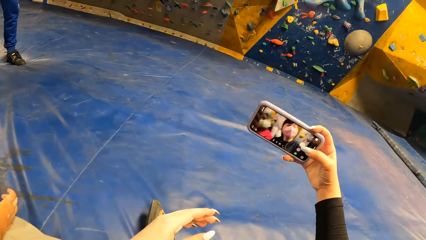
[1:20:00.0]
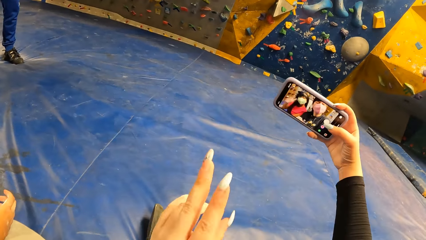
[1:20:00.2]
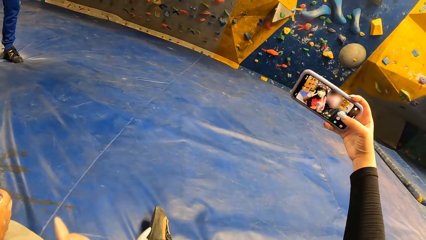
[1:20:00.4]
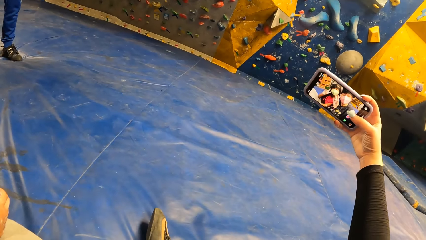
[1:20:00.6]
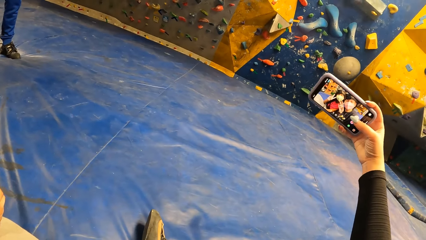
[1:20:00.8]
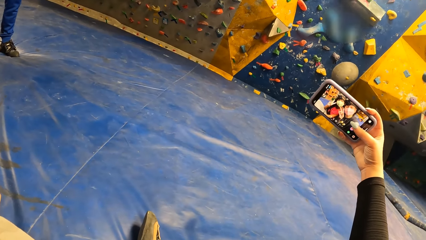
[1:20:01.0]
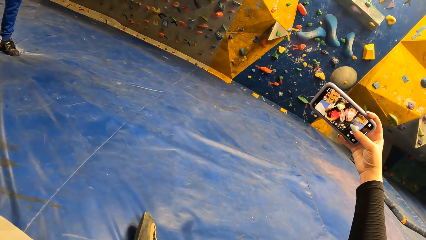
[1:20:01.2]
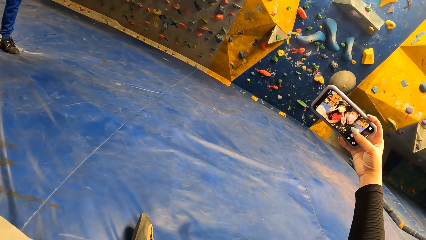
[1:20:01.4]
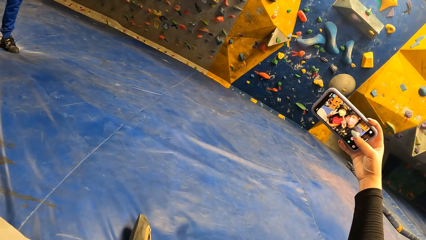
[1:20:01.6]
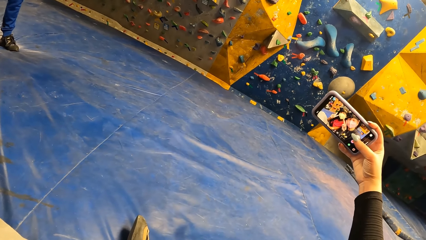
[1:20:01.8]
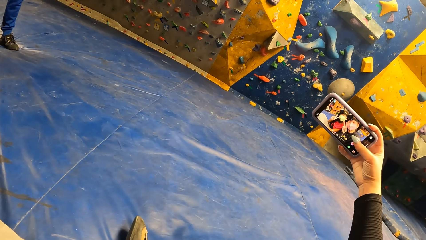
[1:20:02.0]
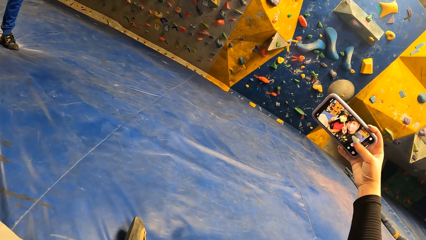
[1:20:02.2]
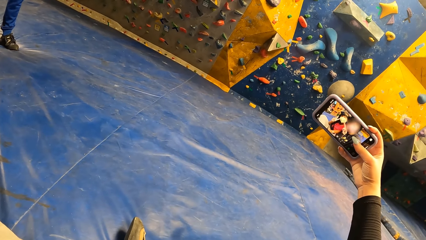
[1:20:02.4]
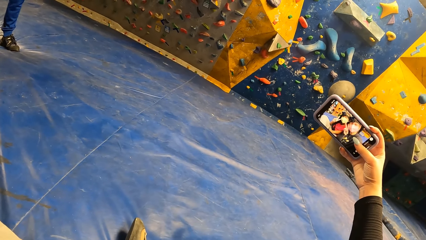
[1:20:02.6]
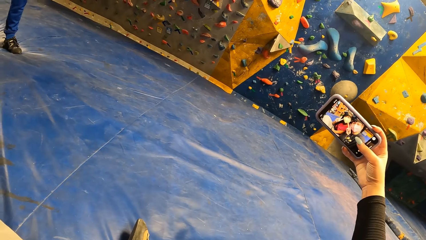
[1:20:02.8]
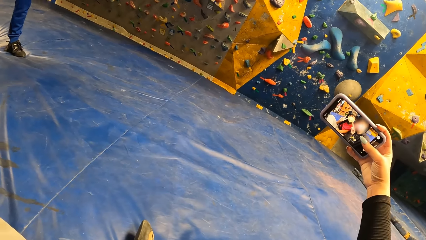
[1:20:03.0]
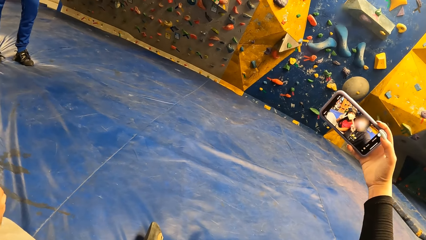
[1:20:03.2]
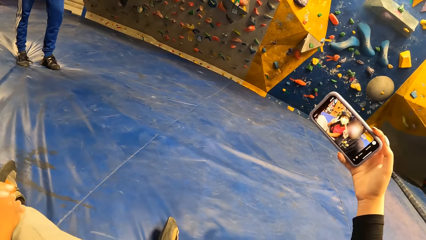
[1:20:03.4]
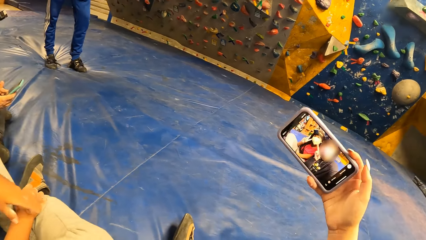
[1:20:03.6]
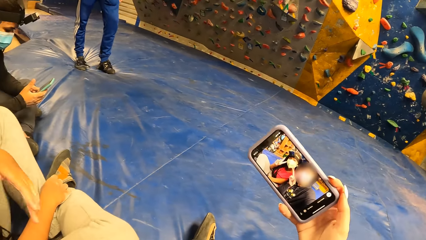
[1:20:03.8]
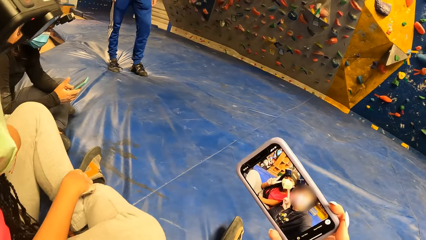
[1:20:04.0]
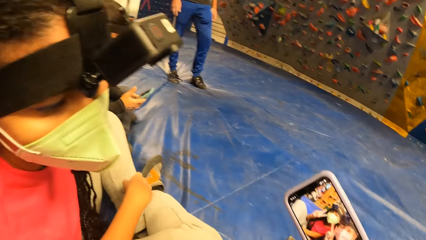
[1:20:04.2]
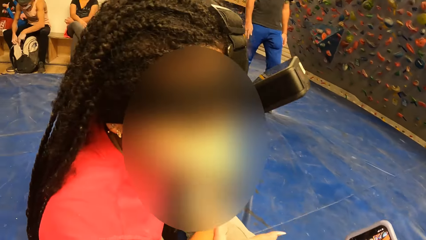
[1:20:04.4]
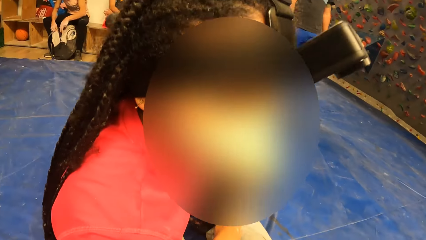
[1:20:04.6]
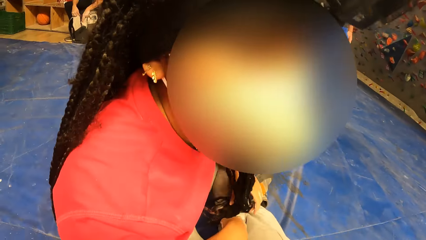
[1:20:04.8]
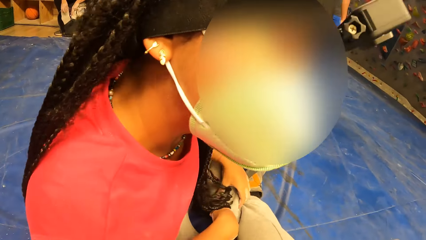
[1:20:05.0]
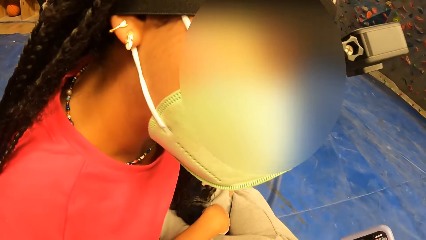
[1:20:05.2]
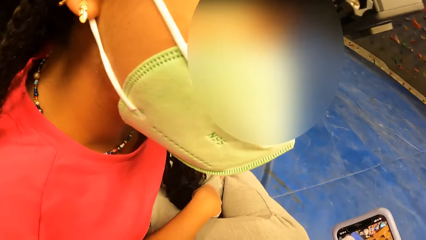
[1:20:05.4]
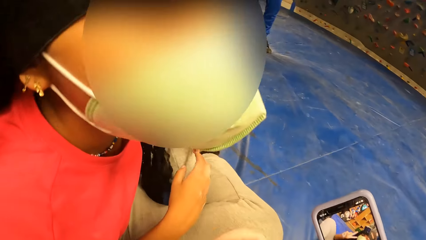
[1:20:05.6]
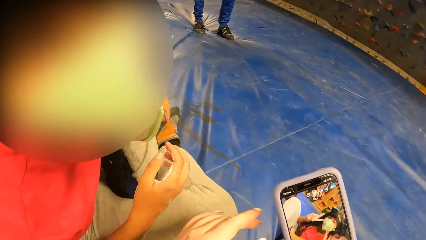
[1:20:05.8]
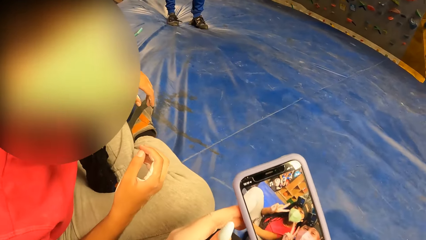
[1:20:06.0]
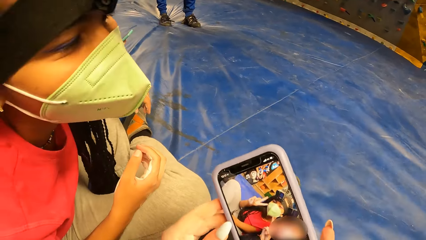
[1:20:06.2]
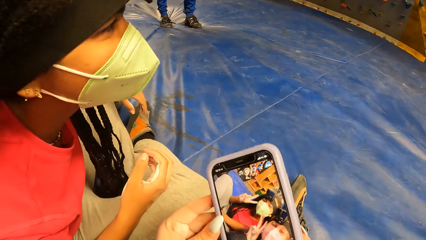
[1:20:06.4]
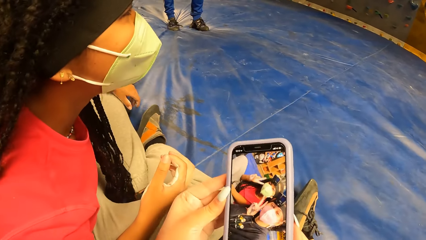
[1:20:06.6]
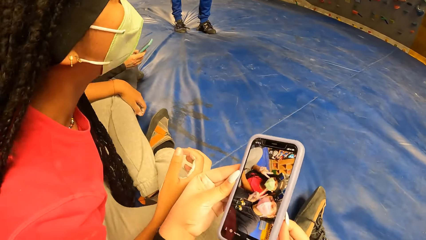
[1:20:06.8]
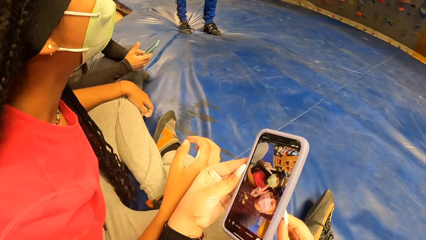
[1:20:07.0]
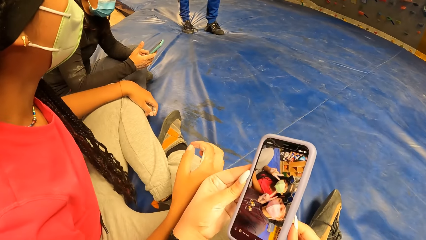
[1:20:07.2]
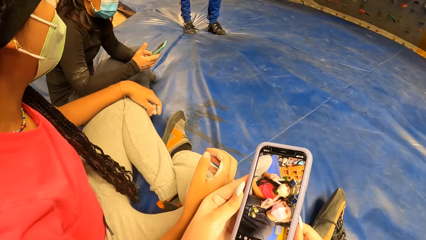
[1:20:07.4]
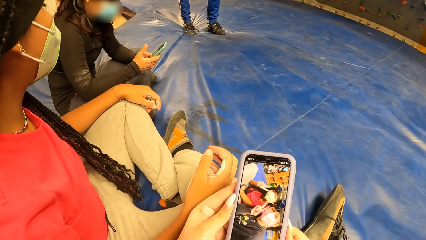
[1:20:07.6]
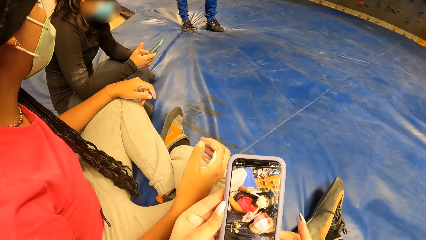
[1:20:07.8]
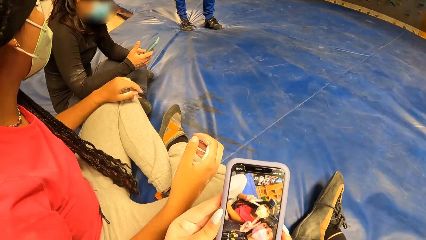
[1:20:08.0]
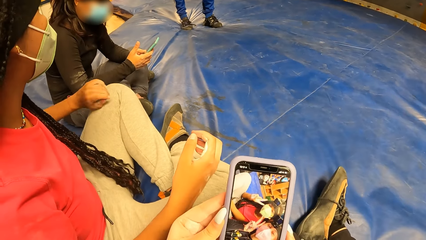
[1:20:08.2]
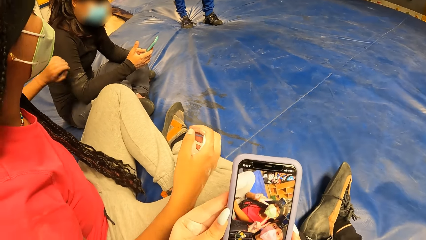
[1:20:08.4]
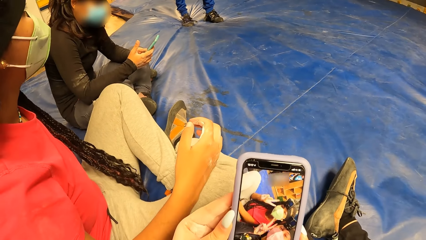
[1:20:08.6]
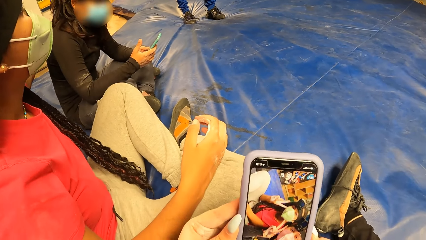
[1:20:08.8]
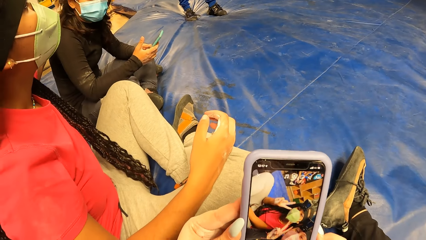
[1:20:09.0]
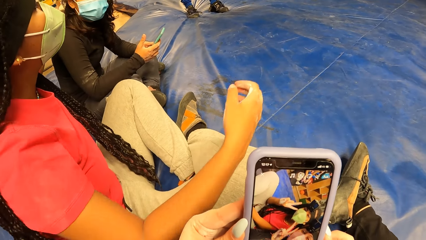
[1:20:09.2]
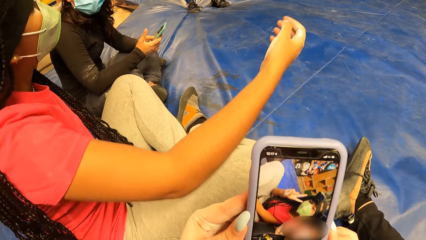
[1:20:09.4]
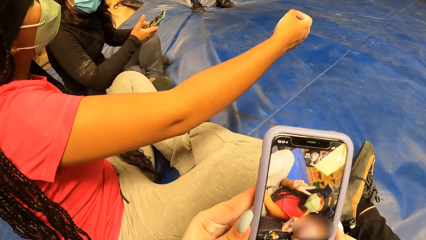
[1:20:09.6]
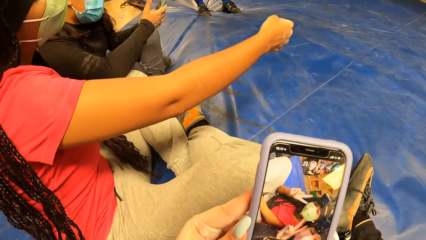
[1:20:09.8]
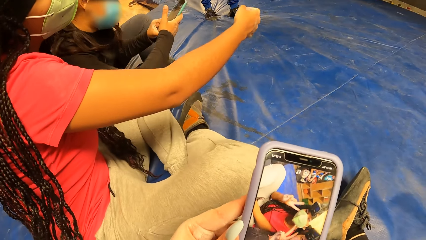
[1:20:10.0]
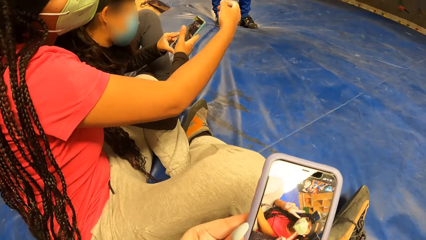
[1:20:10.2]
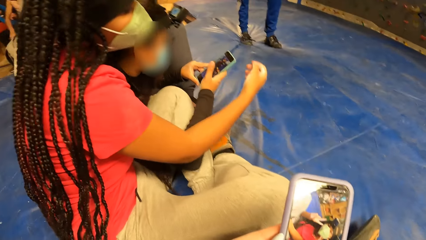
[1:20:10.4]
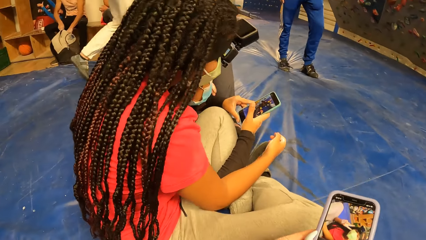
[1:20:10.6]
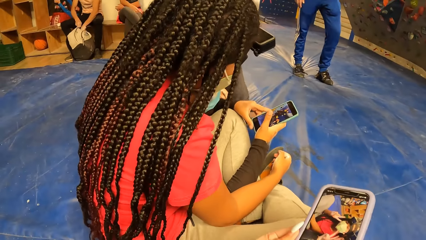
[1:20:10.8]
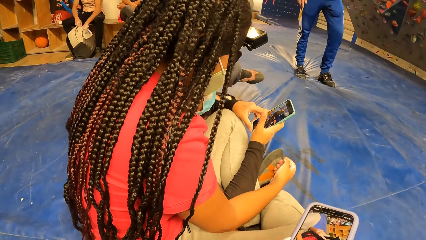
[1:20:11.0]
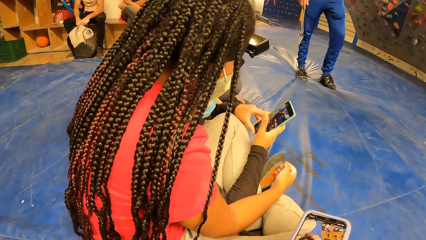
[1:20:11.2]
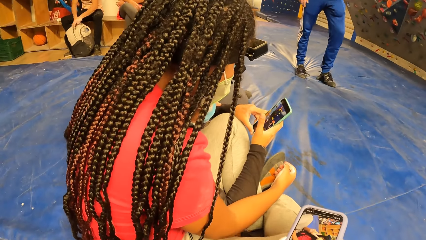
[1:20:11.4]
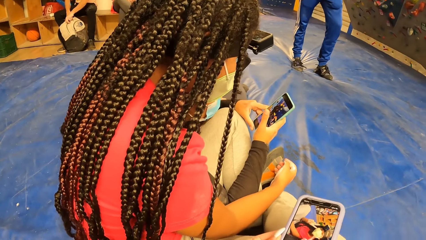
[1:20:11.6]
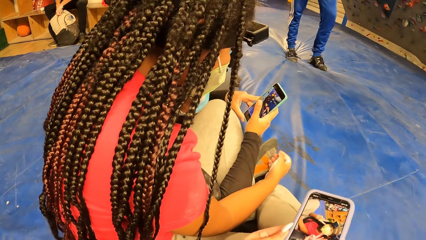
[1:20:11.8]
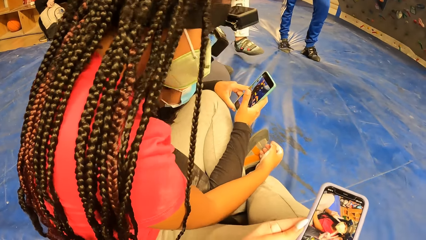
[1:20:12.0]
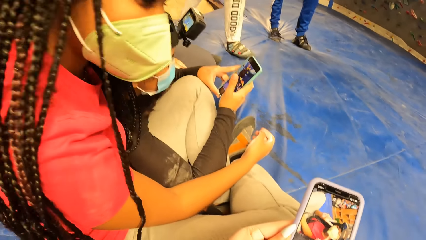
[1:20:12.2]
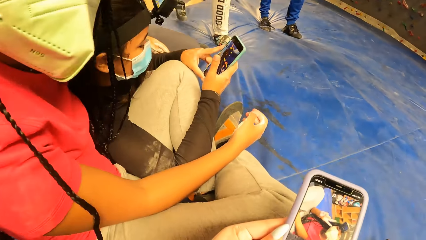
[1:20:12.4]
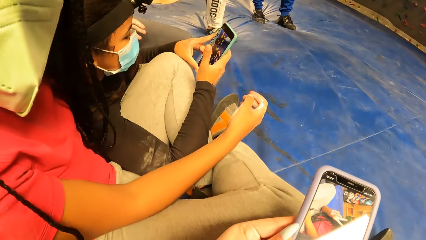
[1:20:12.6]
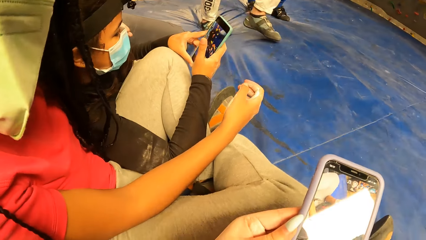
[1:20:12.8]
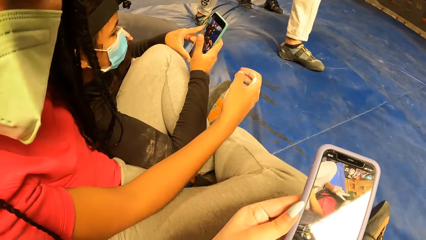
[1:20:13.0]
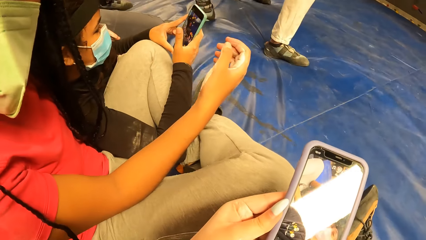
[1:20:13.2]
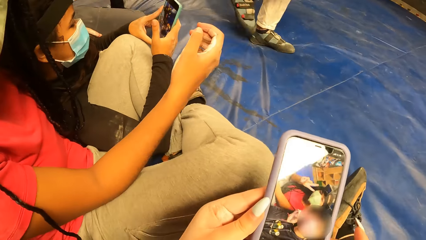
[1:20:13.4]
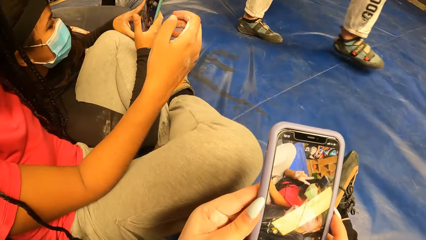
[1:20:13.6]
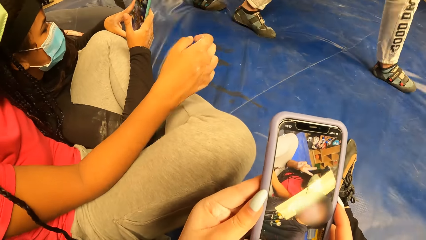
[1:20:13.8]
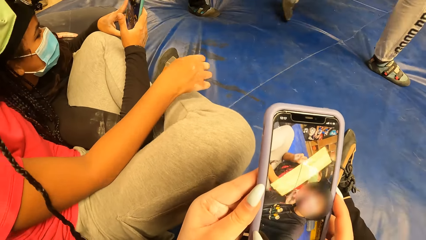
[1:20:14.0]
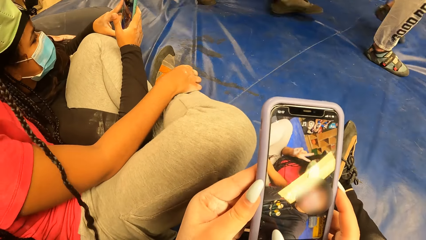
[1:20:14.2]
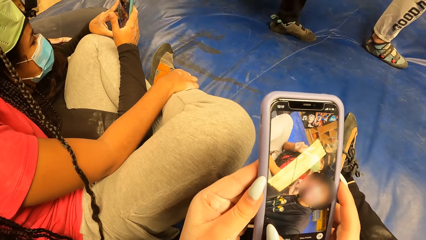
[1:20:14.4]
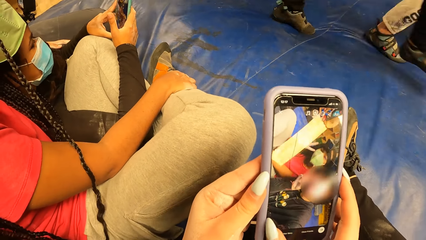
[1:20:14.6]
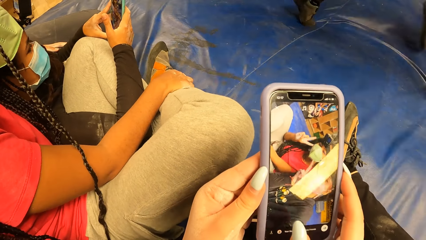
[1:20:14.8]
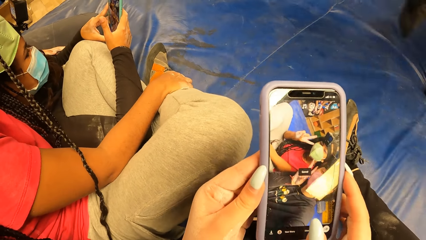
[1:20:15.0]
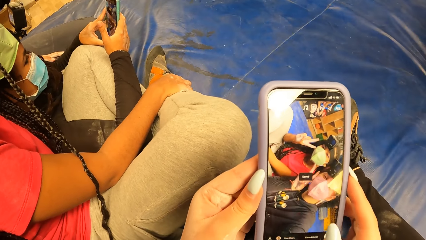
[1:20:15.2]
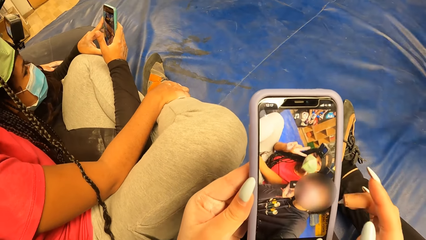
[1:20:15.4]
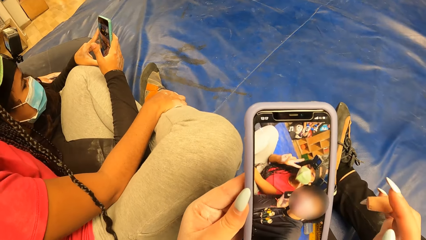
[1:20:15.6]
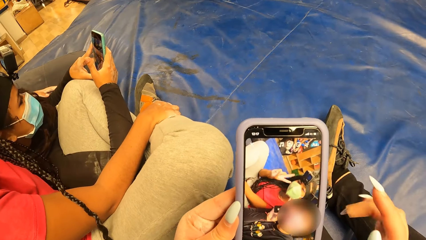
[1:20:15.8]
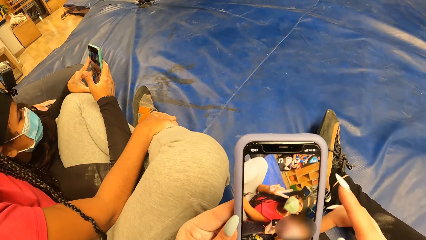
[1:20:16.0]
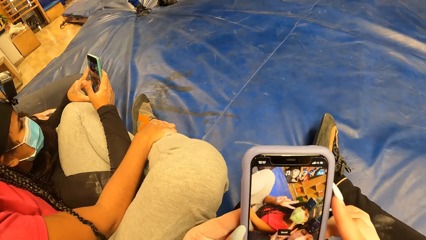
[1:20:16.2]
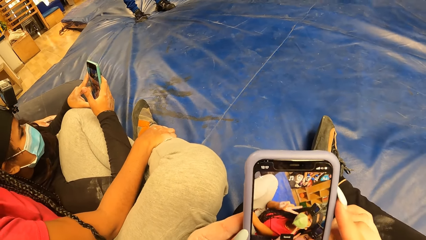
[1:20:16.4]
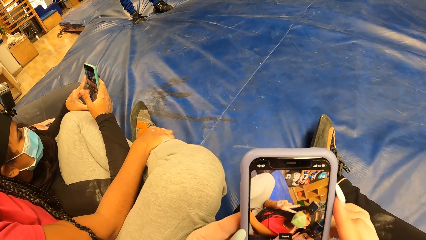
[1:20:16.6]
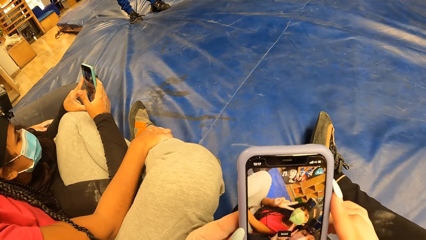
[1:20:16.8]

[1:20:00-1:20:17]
The camera wearer takes a picture with the phone in her right hand. She holds the phone with both hands. She uses the phone. The woman hugs another woman with her left hand. The other woman places her right hand on the first woman.
